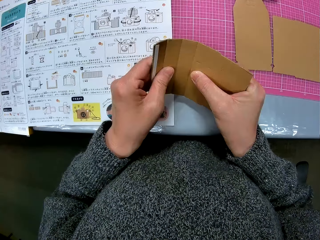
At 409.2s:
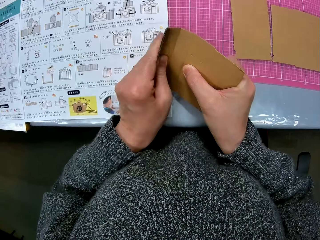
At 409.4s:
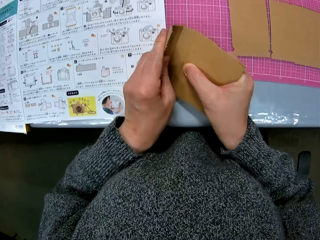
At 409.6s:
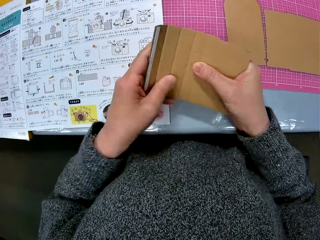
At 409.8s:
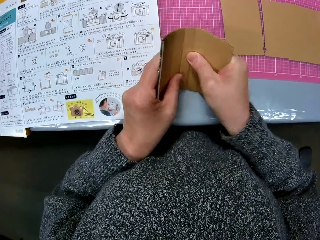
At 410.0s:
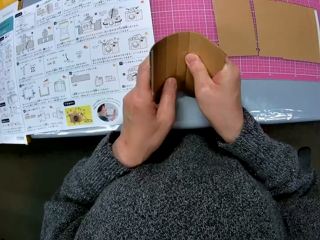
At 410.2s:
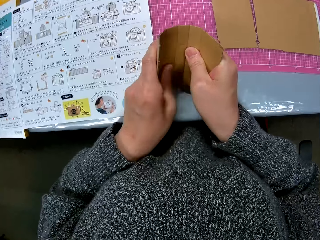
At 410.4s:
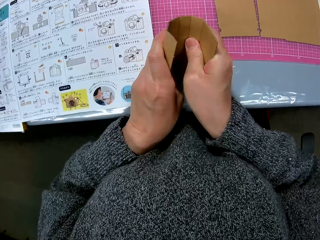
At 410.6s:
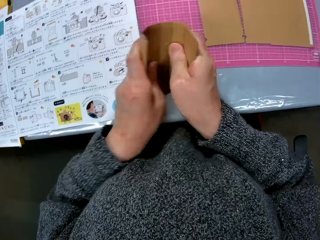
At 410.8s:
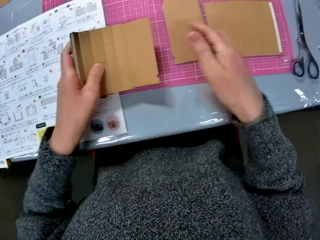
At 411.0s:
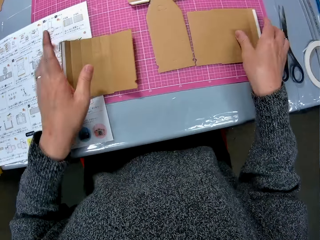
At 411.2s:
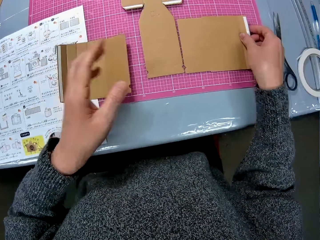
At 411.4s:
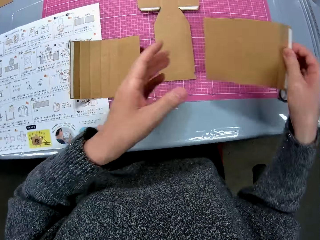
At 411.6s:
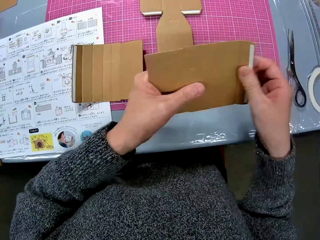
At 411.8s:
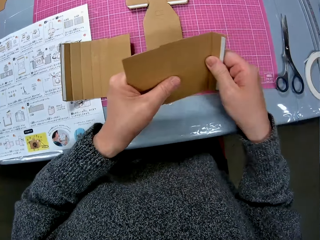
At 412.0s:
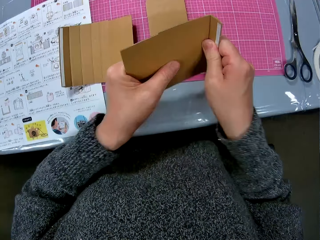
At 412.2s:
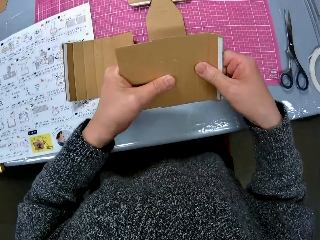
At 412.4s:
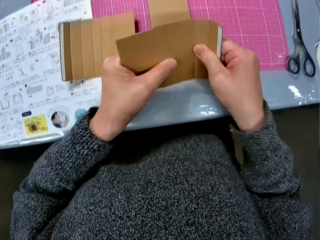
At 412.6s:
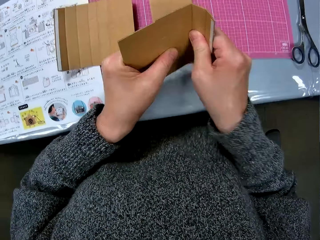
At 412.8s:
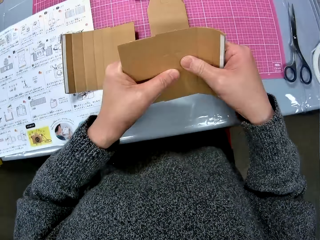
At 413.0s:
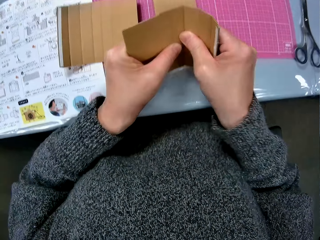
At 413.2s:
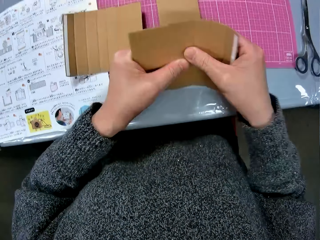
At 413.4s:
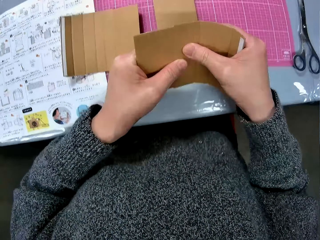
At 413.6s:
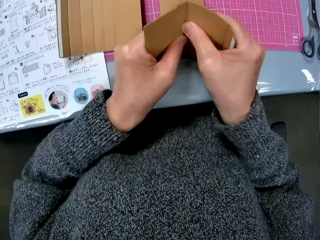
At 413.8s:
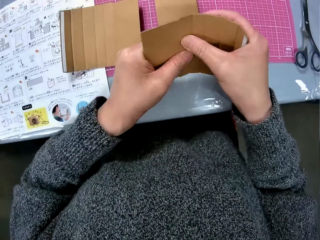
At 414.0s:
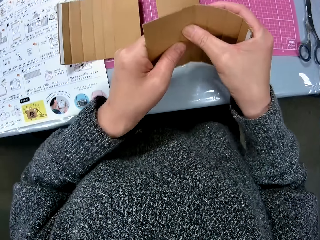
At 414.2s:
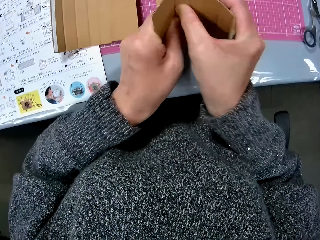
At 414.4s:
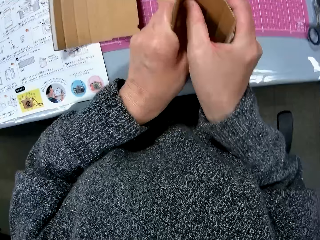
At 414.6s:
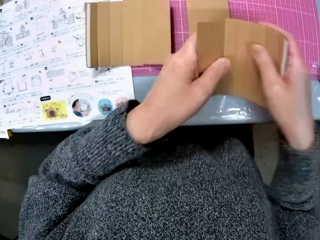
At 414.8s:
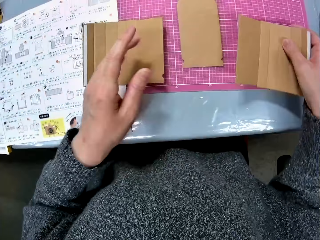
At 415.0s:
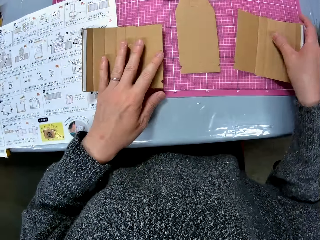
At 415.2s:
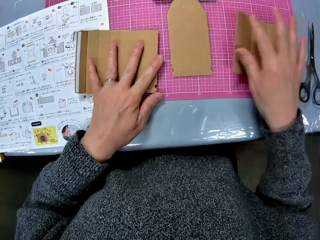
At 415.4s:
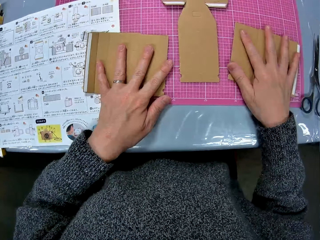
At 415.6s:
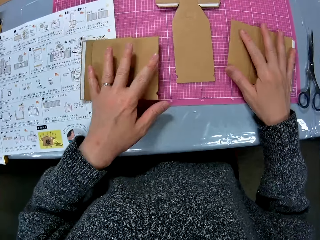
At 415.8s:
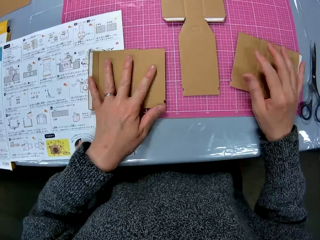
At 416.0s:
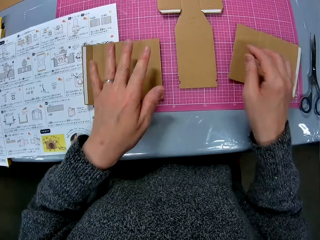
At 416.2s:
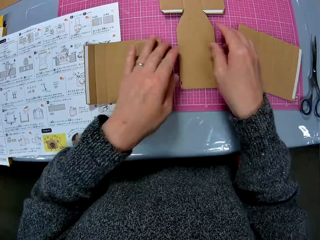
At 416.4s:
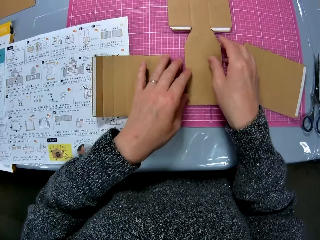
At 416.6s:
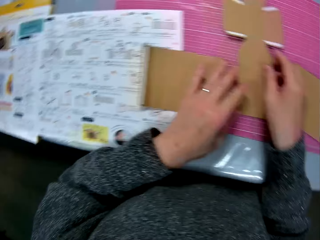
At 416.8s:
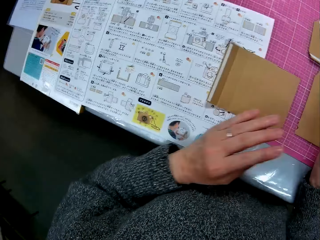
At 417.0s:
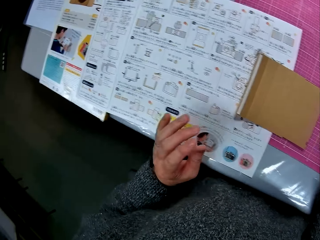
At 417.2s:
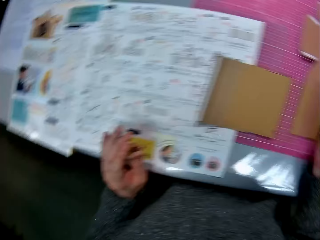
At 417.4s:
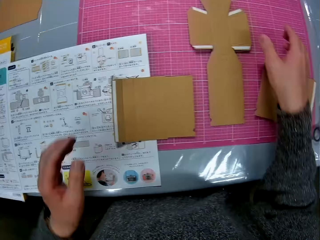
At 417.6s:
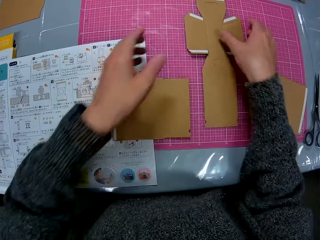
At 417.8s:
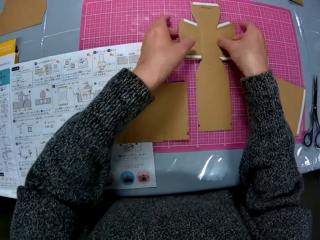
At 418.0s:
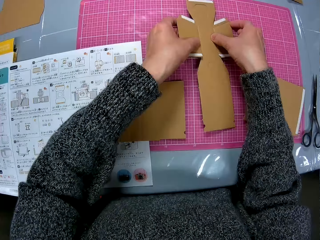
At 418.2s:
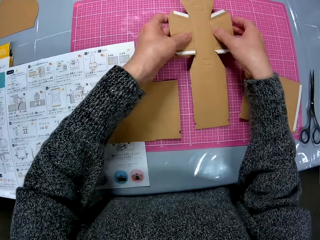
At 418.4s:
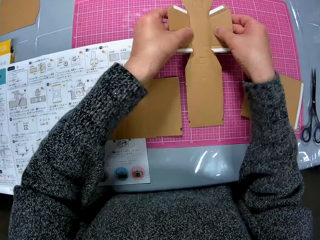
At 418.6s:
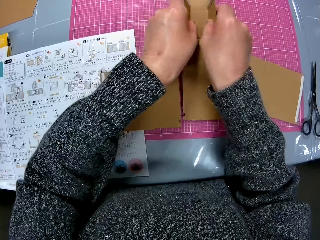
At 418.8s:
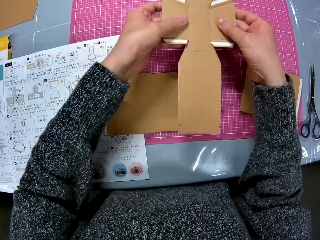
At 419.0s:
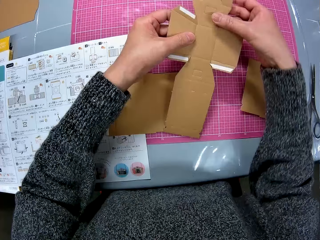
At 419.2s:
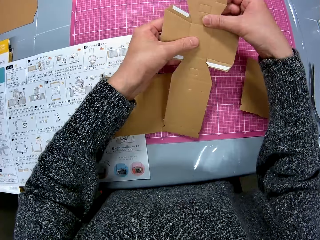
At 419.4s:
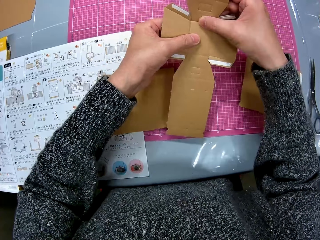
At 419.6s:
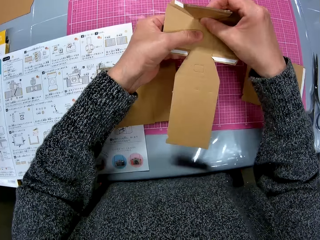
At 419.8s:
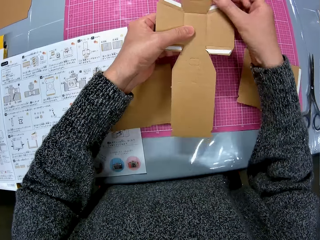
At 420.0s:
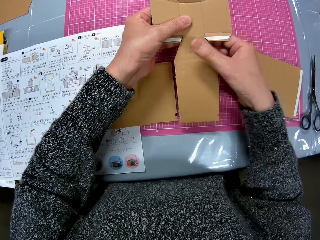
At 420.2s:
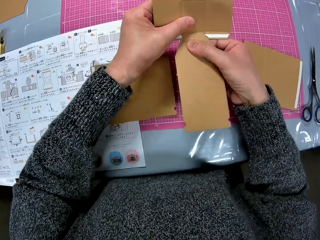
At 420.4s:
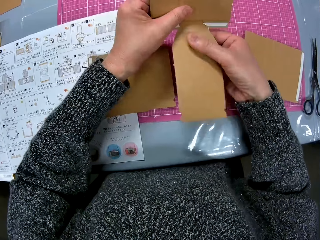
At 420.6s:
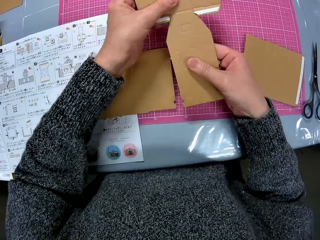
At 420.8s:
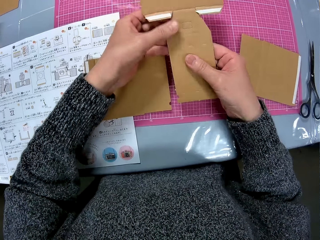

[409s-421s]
The camera wearer drops the cardboard paper on the table. She picks up another cardboard paper from the table with her right hand and bends the cardboard paper with her two hands. She drops the cardboard paper on the table with her right hand. She places her right hand on the cardboard paper on the table. She picks up another cardboard paper from the table with her two hands. She bends the cardboard paper with her two hands.

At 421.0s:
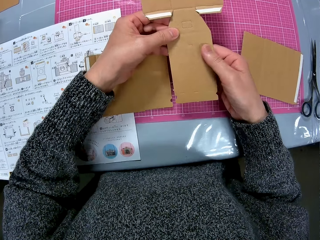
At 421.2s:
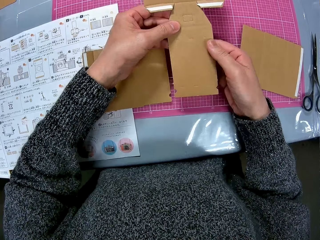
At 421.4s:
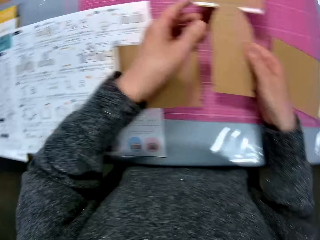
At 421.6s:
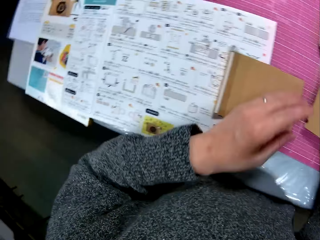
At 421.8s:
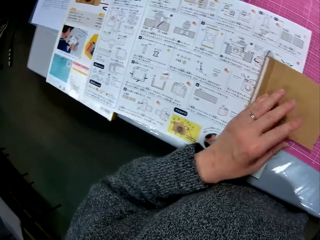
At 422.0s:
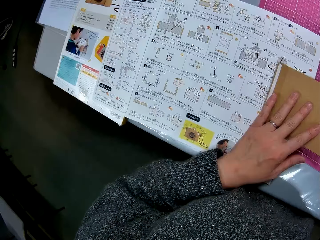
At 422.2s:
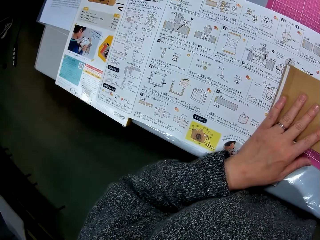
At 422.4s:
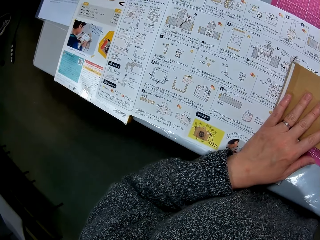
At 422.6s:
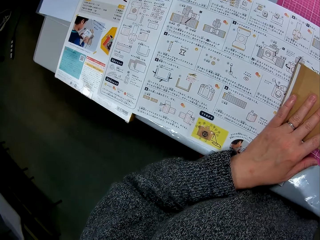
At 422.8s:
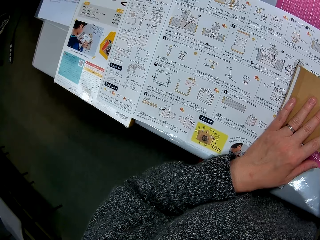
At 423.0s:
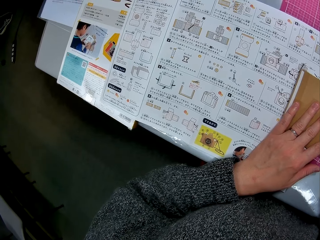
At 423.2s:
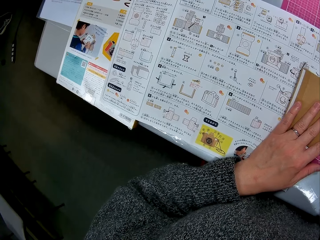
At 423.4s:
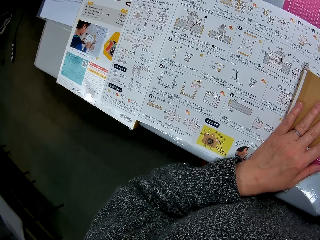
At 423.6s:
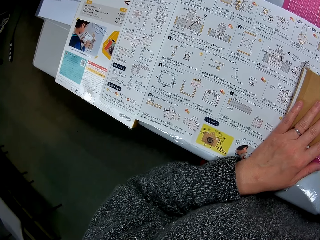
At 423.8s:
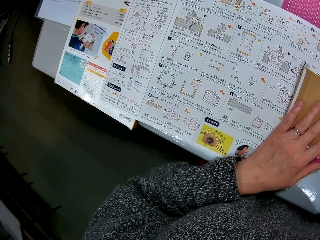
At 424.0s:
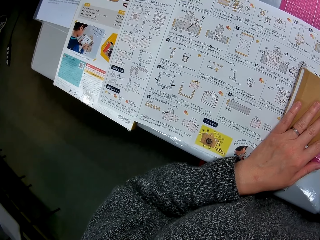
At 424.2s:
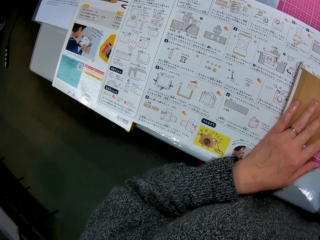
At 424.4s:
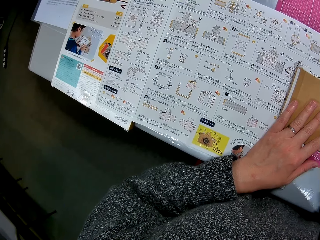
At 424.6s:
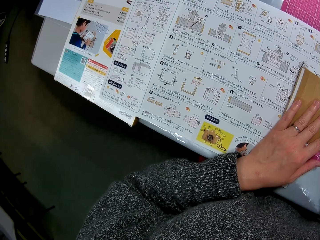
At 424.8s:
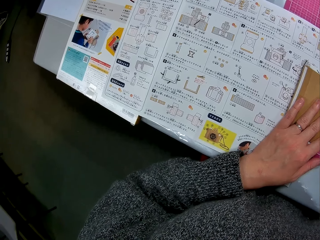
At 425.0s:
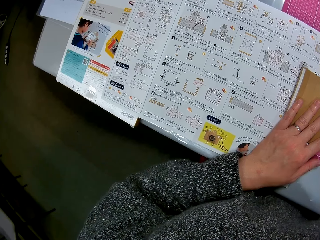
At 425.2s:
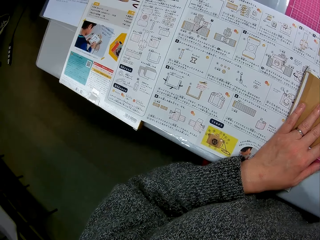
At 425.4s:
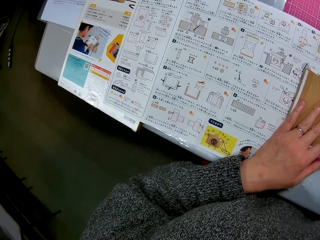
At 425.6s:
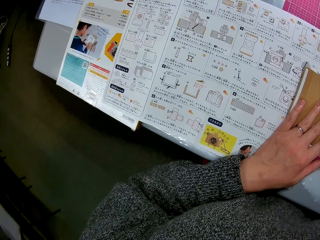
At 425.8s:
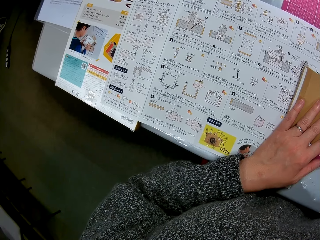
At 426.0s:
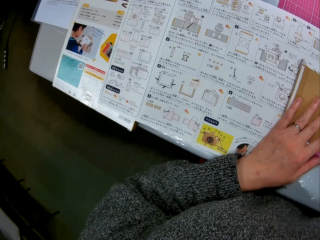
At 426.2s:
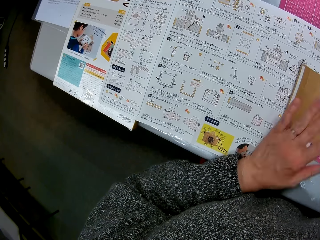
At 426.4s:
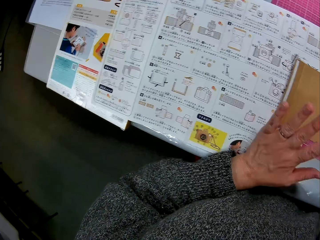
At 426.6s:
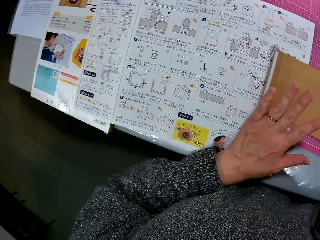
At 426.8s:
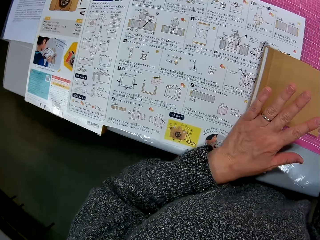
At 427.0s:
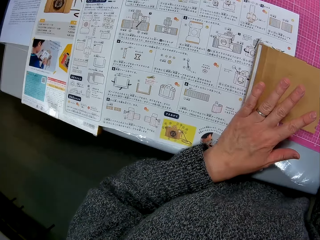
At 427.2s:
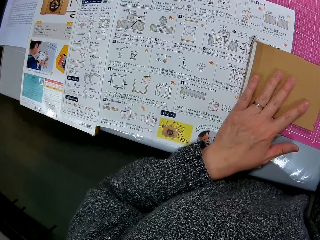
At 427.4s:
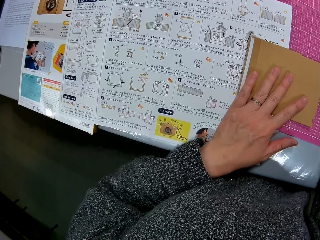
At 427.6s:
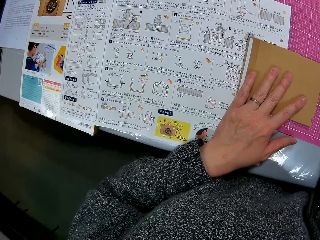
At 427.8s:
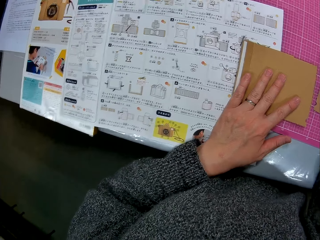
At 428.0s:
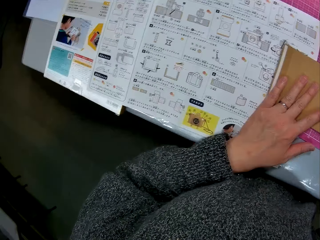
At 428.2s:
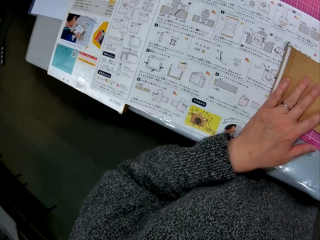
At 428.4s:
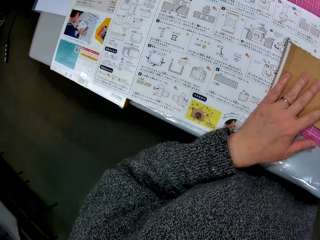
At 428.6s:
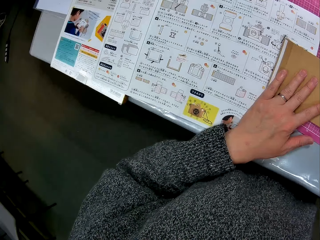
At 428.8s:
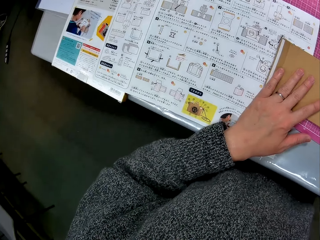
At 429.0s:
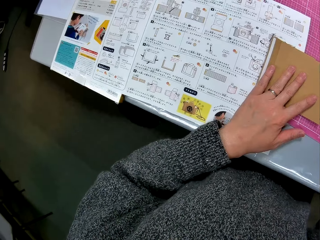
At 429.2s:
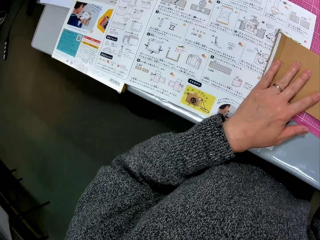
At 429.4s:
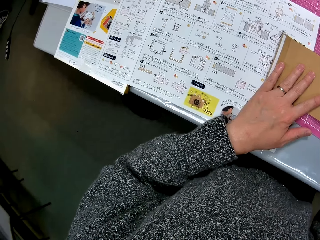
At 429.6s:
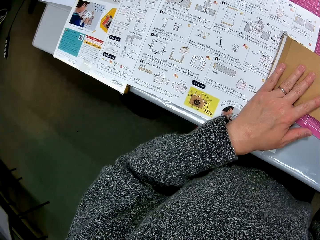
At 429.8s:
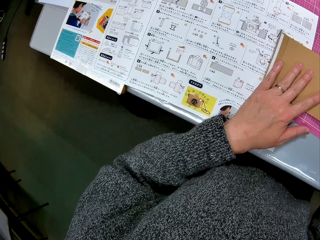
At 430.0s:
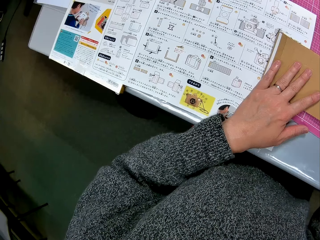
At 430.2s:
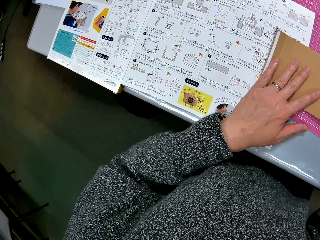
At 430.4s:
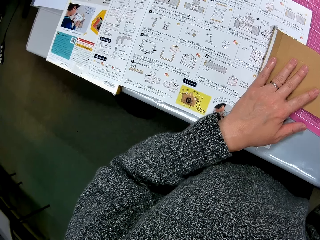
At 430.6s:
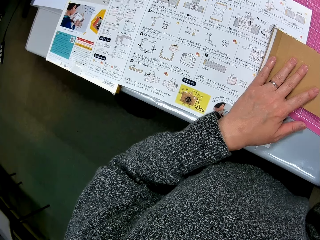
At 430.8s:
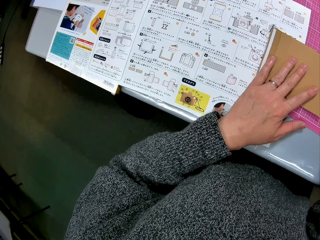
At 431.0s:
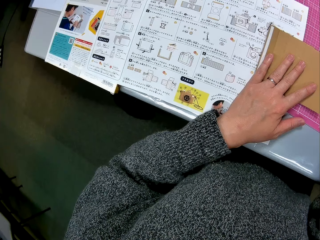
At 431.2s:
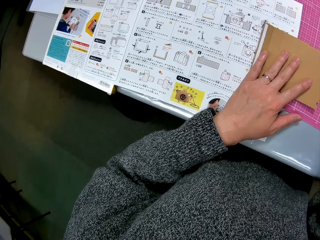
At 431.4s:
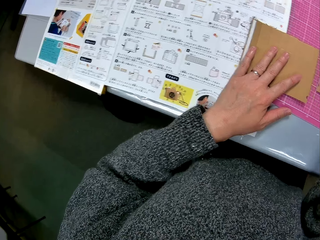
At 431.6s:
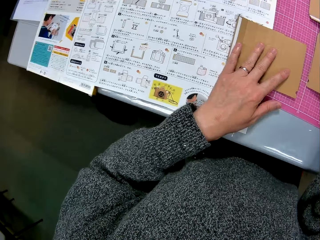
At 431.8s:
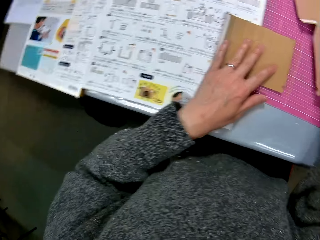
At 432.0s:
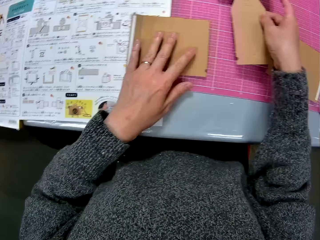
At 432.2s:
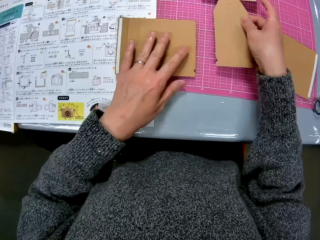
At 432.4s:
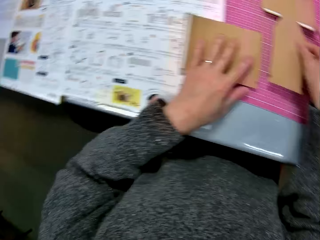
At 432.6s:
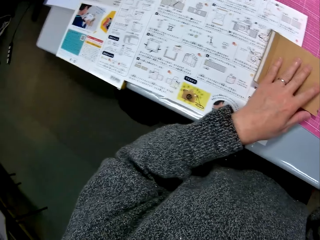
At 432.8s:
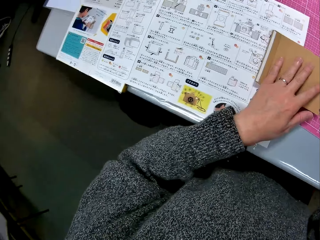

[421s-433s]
The camera wearer looks at the book on the table. She picks up a cardboard paper from the table with her right hand.
